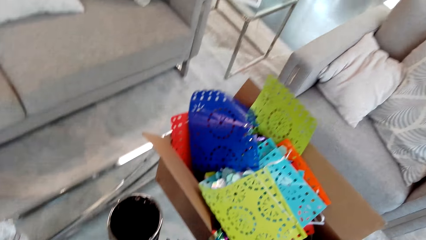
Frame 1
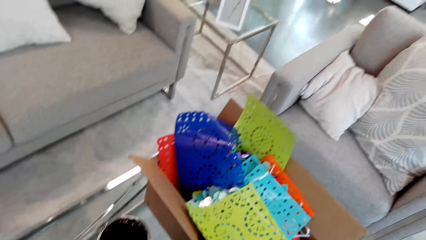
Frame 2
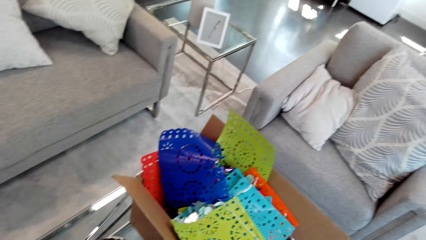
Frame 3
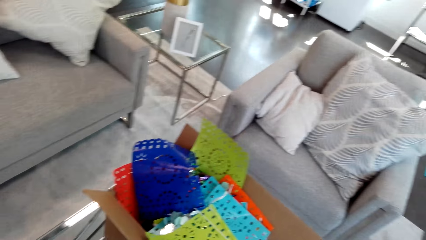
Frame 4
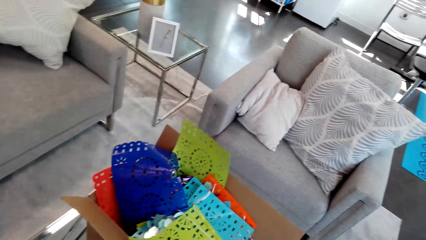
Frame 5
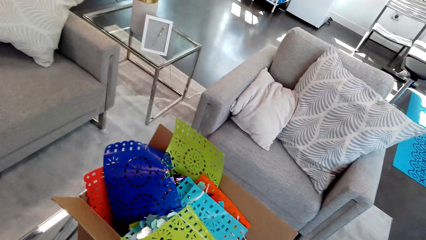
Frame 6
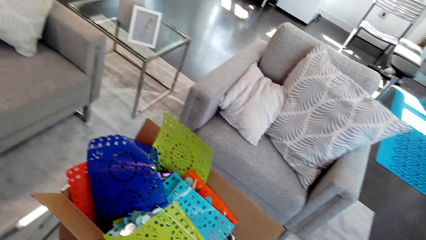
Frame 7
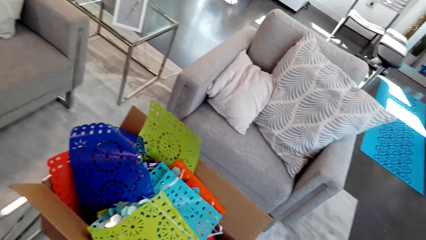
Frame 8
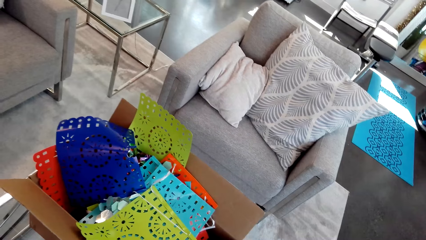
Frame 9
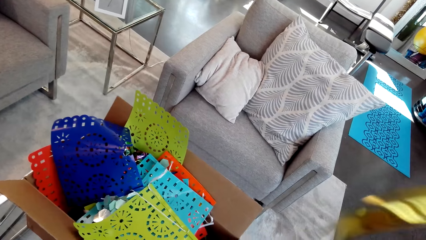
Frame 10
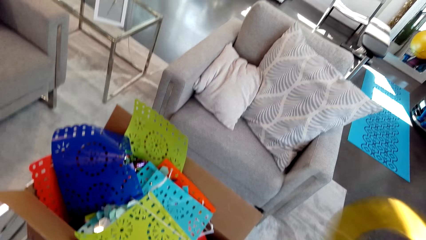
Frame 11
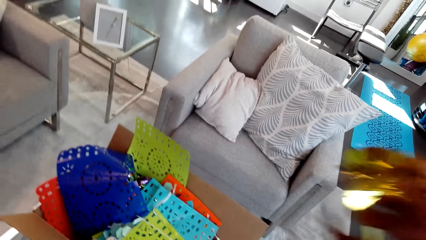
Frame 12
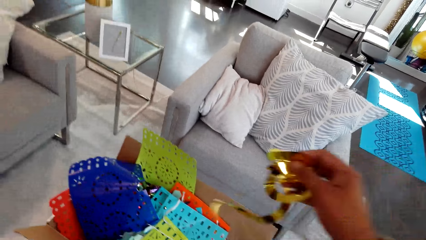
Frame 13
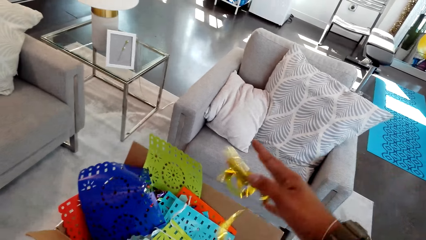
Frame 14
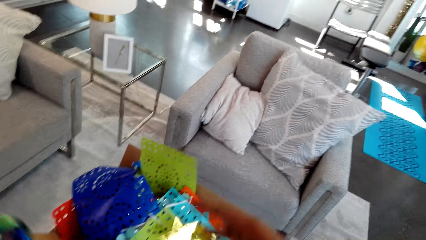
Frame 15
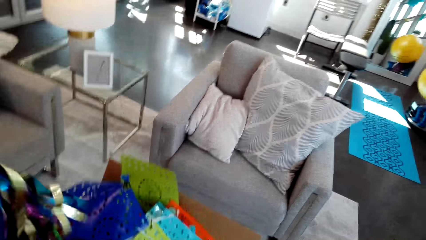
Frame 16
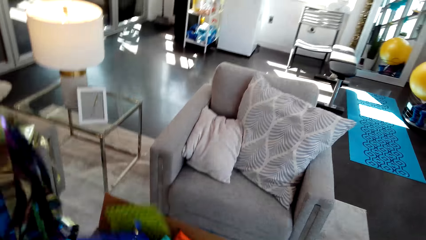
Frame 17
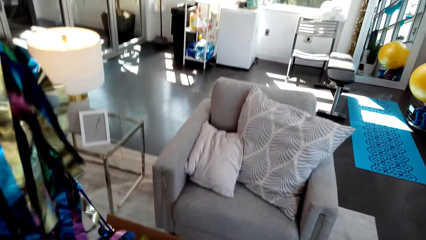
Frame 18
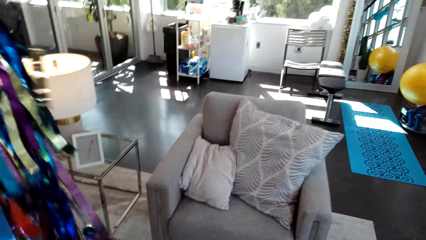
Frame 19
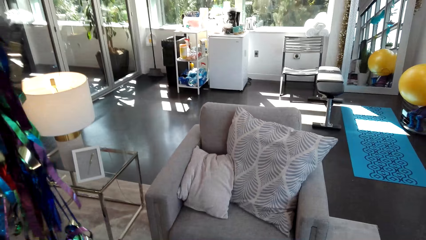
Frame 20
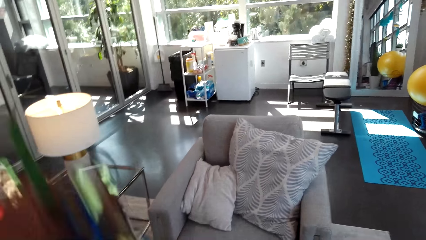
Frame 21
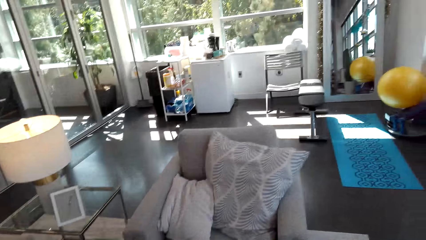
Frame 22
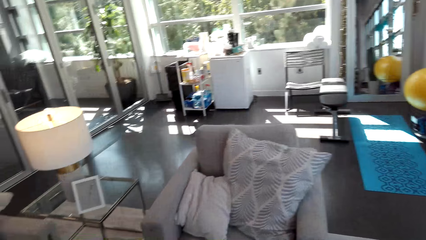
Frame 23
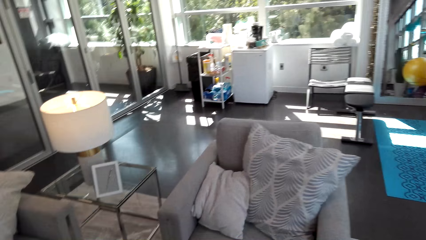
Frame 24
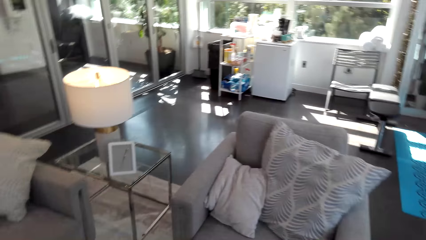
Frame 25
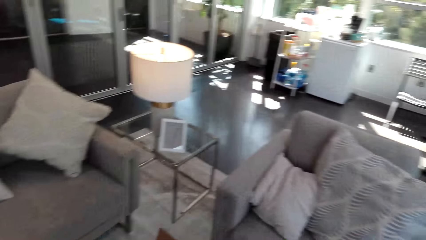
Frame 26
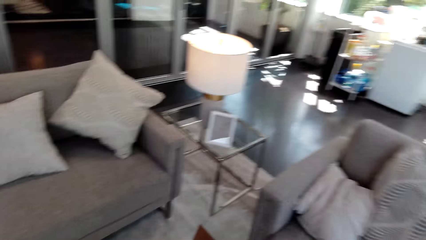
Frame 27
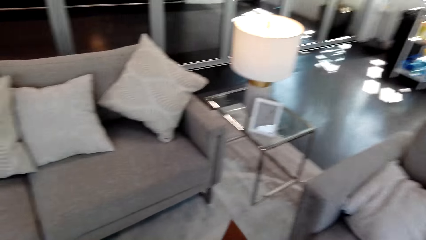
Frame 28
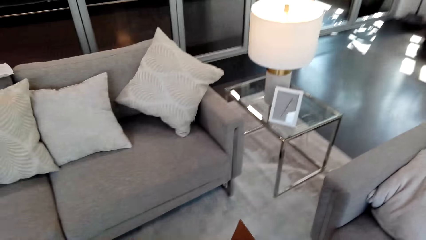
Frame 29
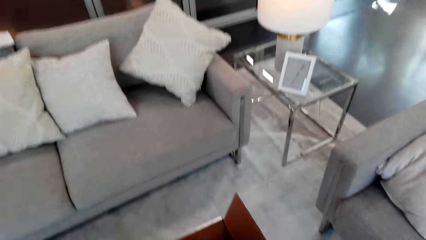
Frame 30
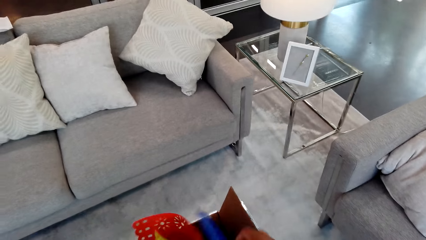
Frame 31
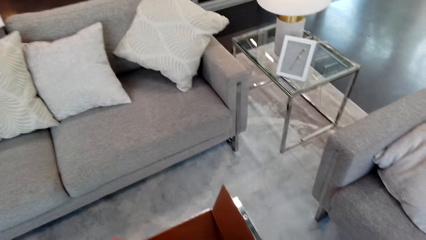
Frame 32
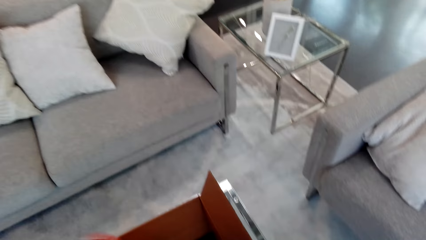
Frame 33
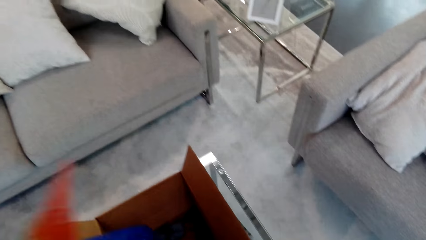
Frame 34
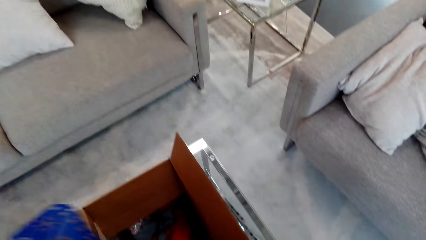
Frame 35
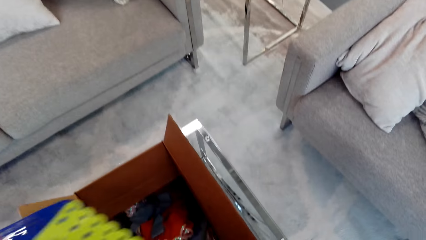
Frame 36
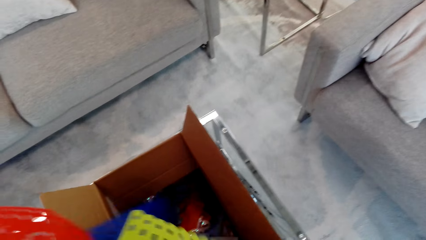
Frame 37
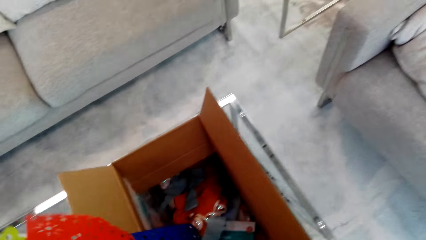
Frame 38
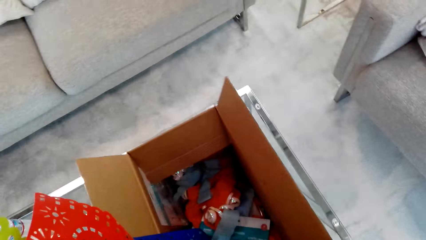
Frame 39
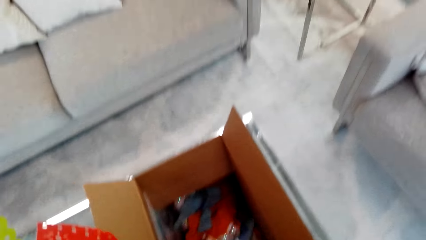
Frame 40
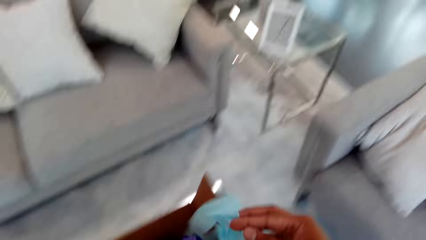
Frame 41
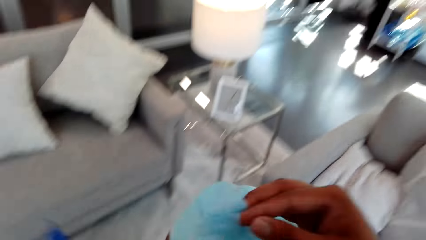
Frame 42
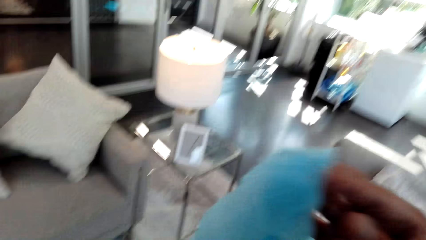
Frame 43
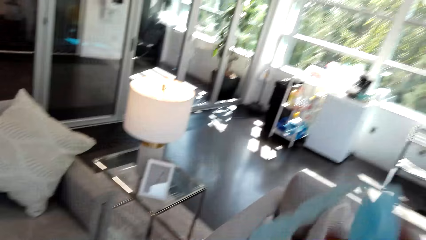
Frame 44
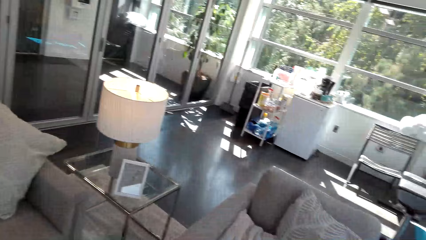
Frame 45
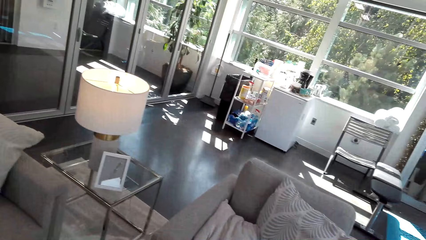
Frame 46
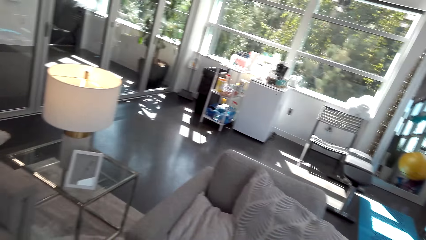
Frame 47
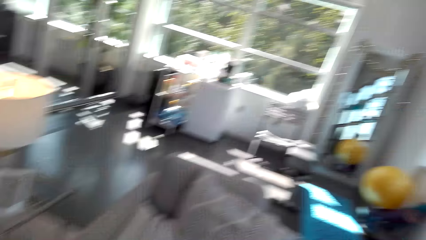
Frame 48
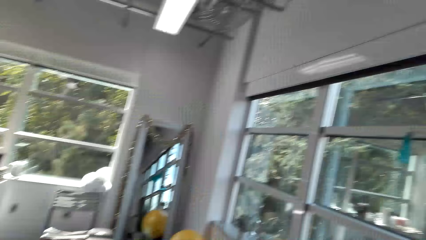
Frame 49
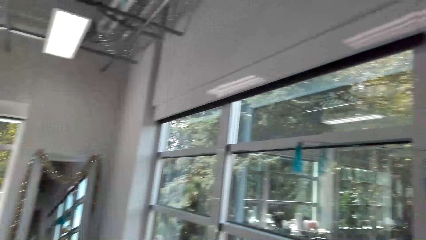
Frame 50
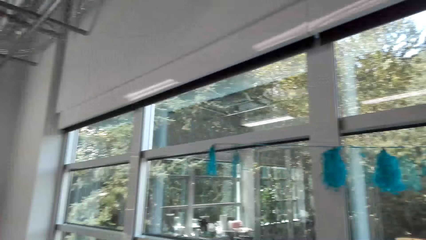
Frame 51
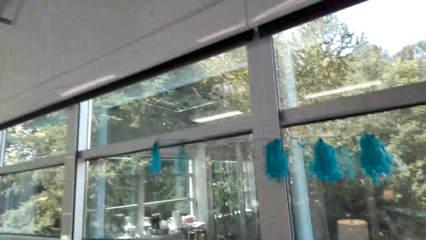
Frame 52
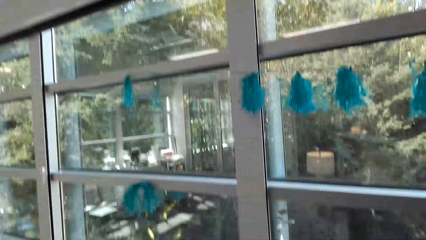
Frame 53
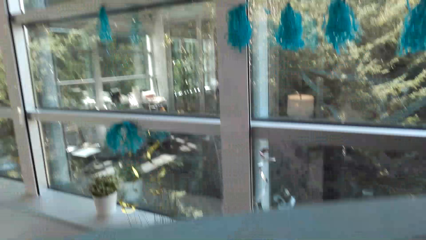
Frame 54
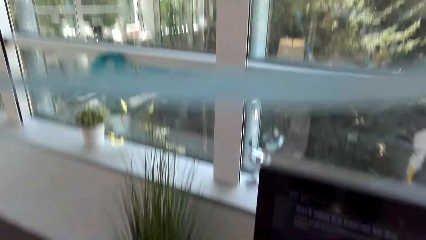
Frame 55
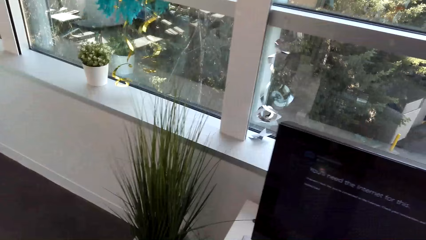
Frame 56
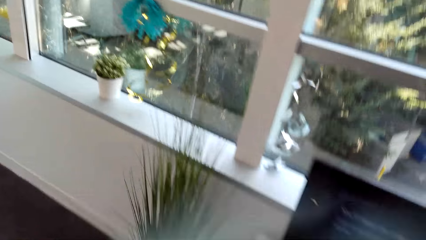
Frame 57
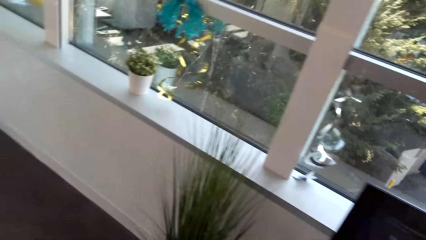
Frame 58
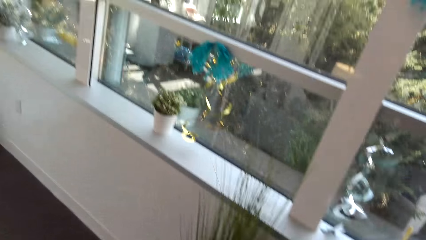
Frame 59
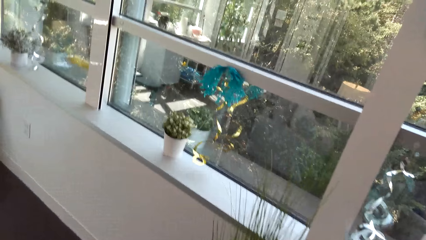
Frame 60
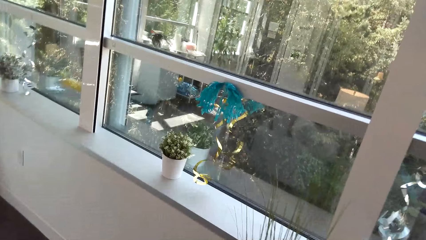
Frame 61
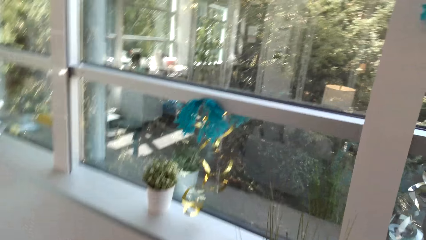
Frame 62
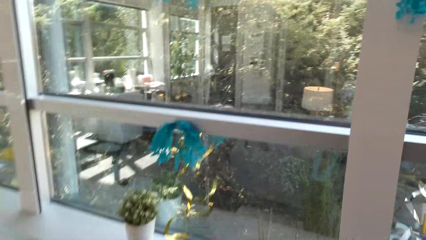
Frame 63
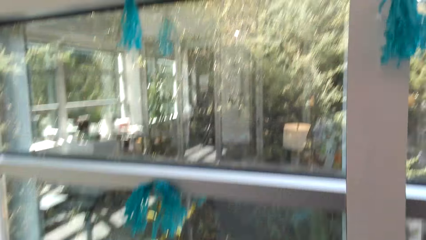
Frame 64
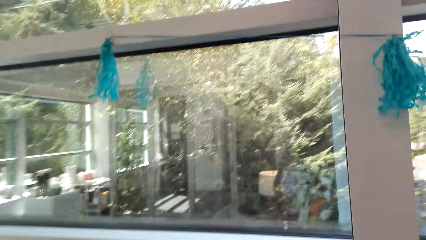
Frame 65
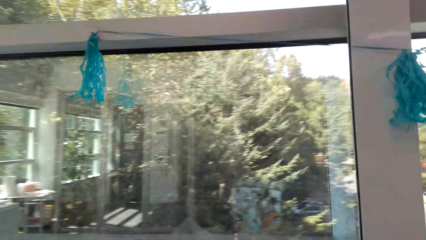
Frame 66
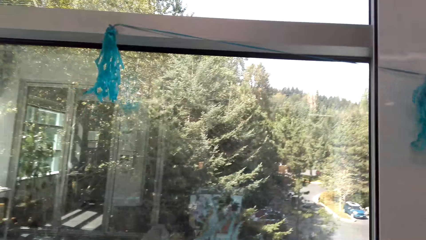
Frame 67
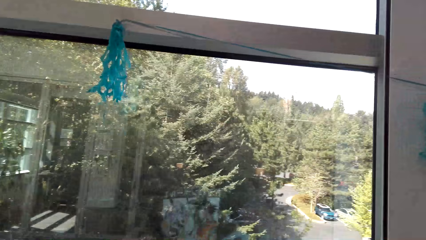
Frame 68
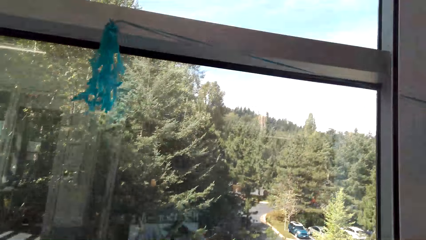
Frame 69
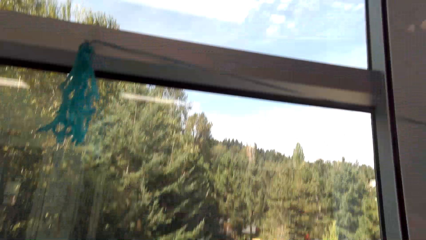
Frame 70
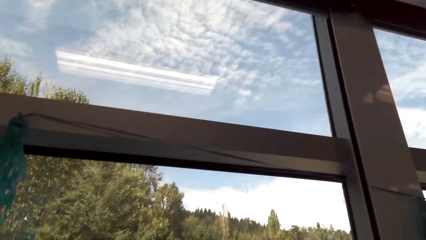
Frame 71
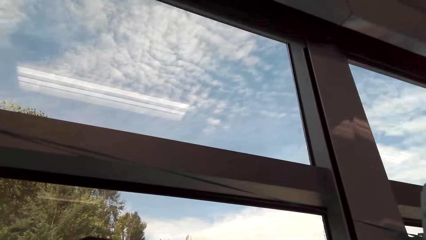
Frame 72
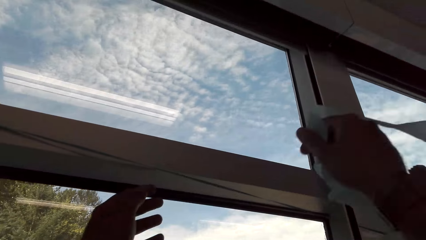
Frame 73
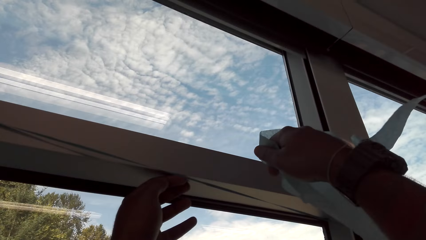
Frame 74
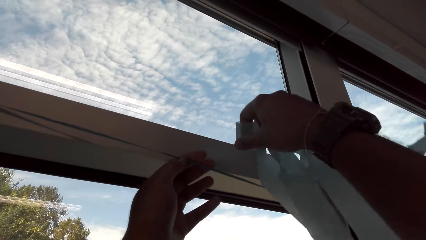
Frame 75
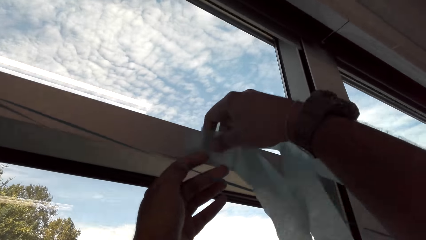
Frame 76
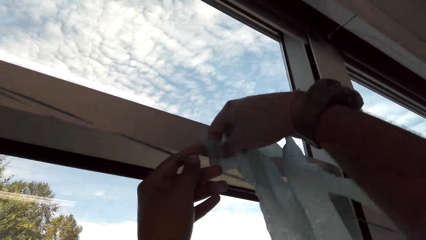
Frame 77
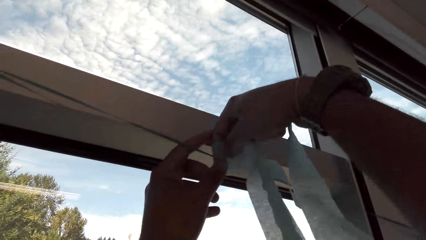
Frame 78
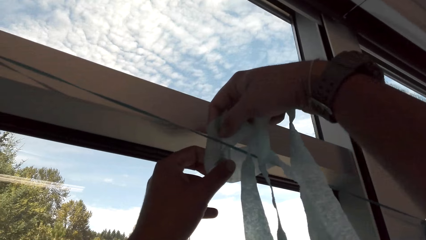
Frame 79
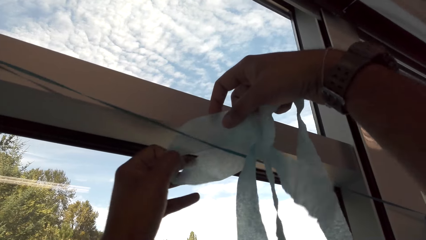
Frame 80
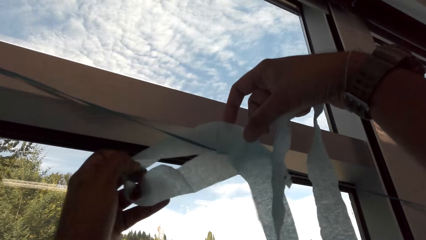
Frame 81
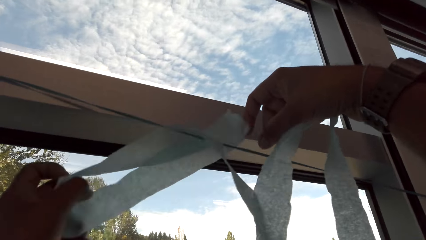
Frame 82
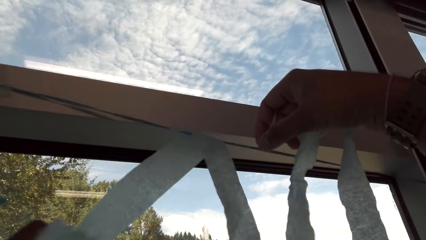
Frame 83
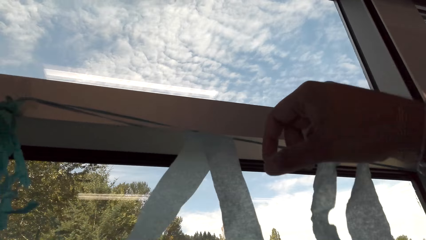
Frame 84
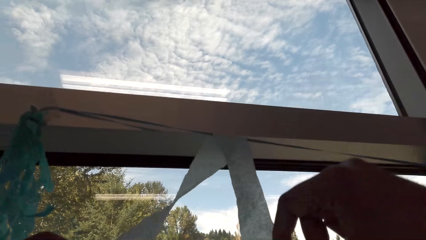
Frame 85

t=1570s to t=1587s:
The camera wearer picks the decorating materials. They move. They fix the decorating material on the wall.
